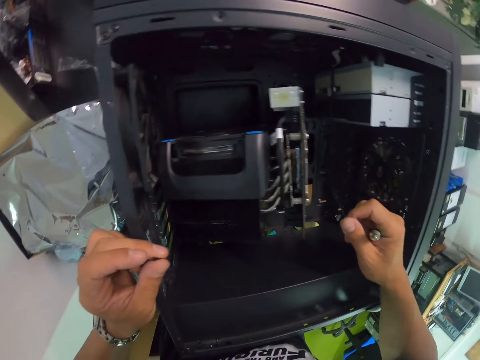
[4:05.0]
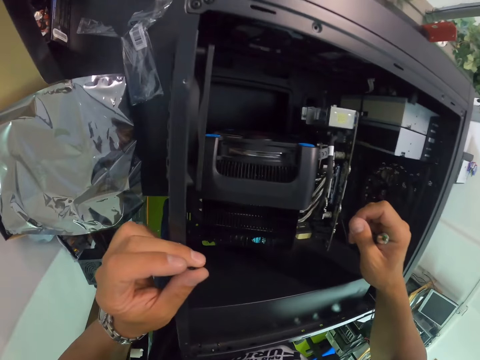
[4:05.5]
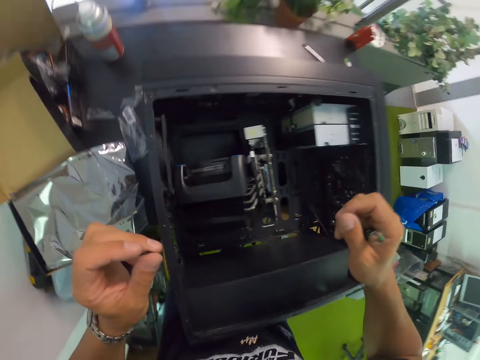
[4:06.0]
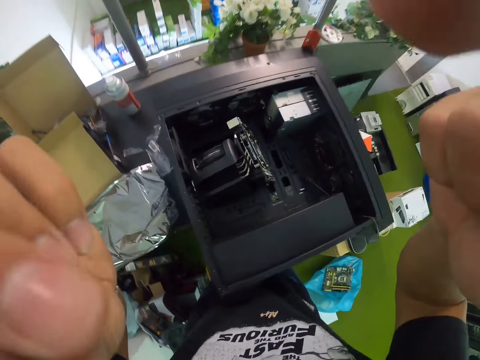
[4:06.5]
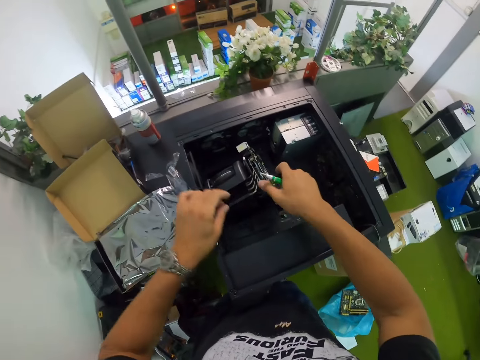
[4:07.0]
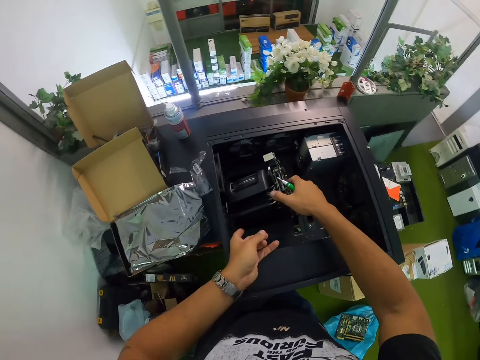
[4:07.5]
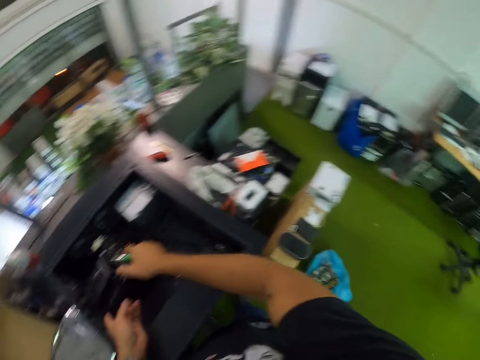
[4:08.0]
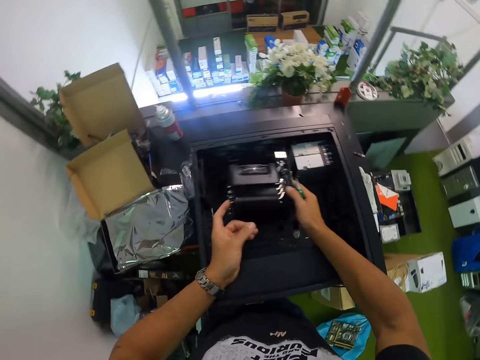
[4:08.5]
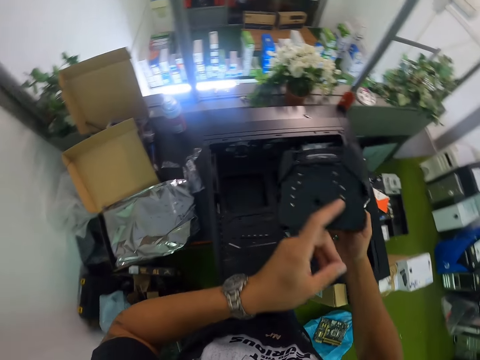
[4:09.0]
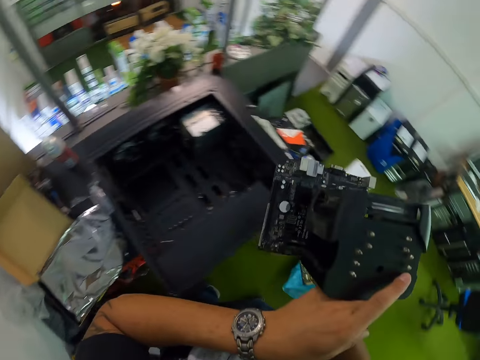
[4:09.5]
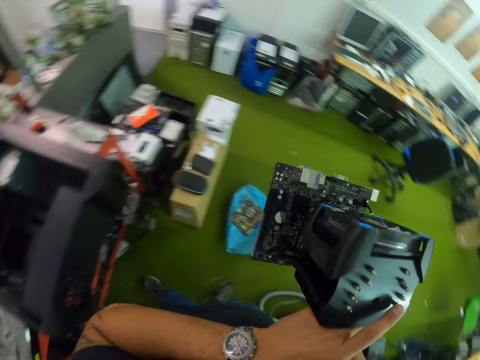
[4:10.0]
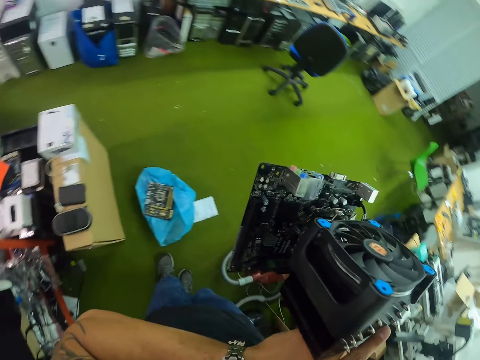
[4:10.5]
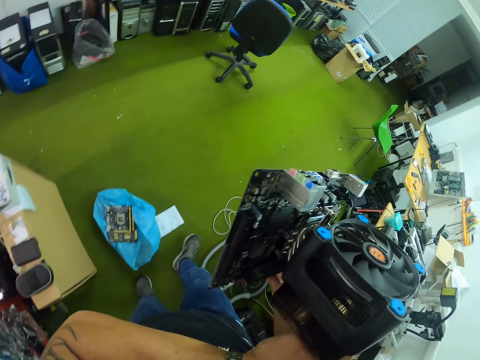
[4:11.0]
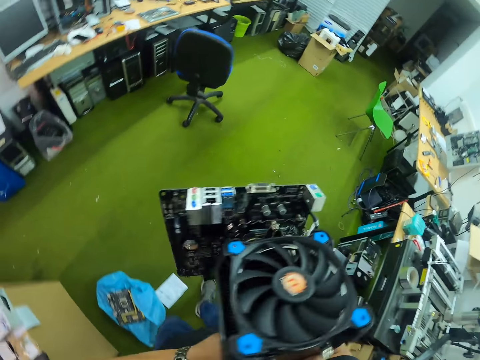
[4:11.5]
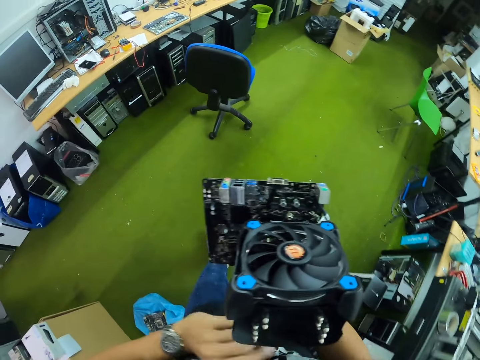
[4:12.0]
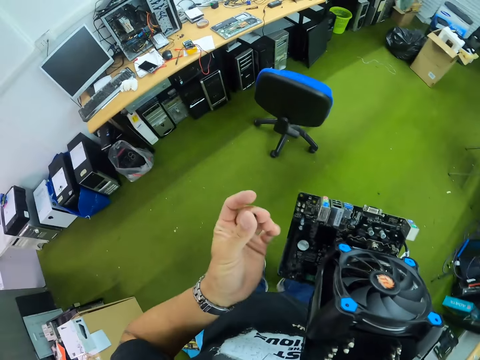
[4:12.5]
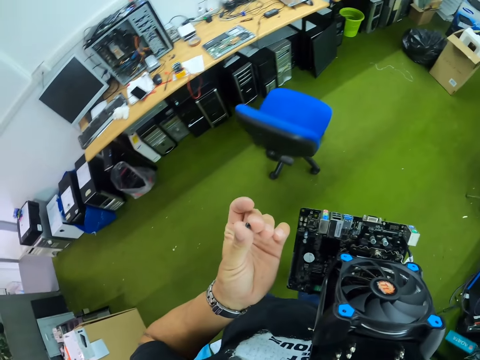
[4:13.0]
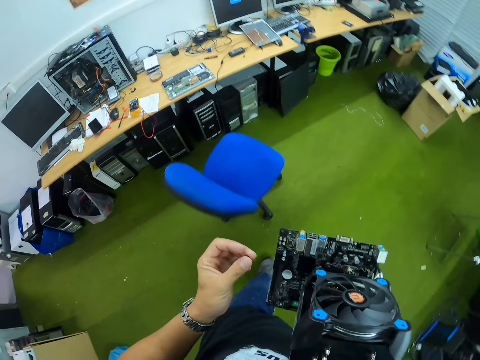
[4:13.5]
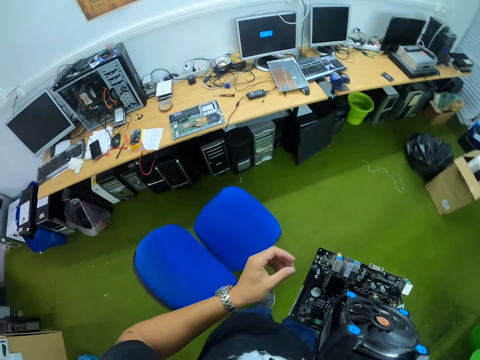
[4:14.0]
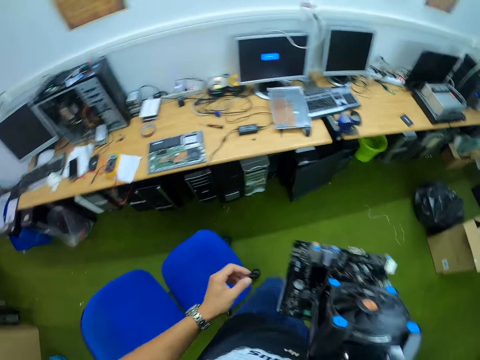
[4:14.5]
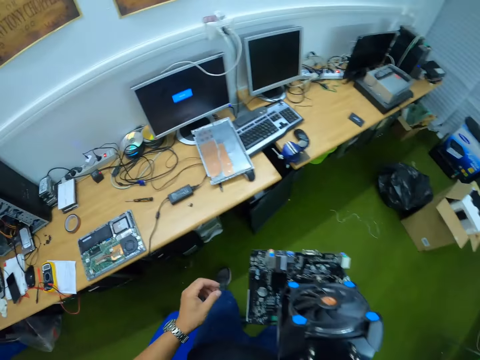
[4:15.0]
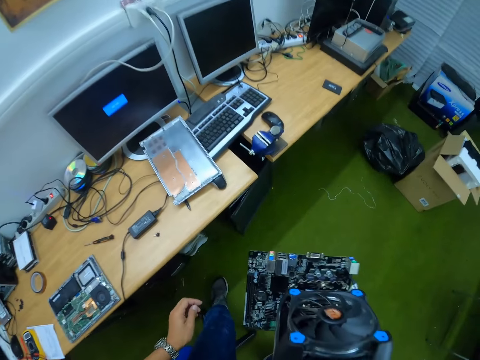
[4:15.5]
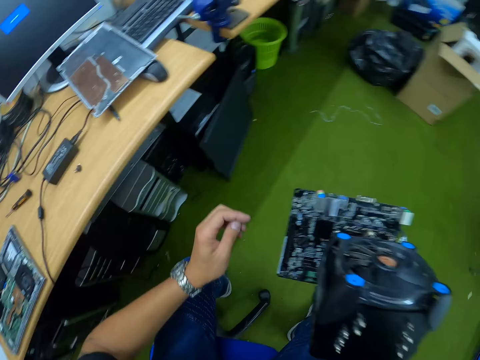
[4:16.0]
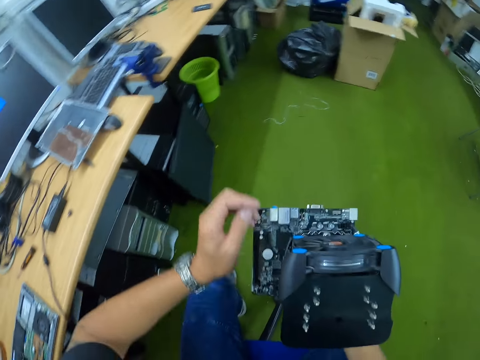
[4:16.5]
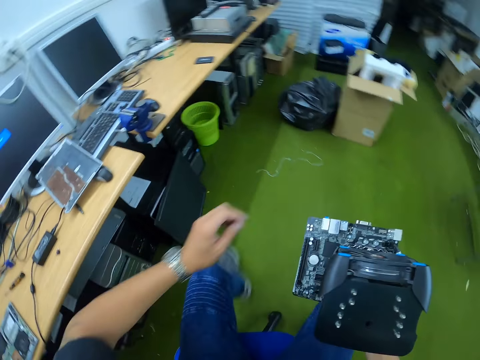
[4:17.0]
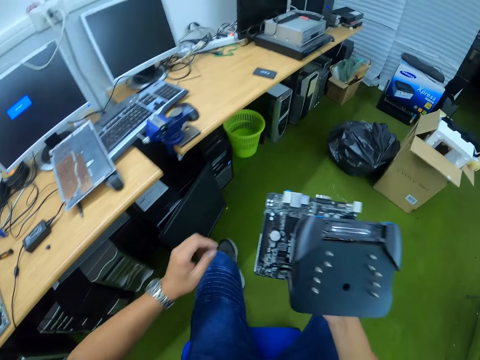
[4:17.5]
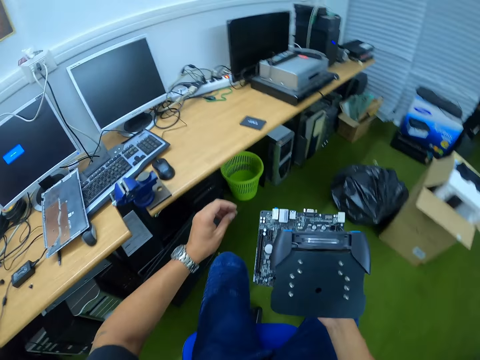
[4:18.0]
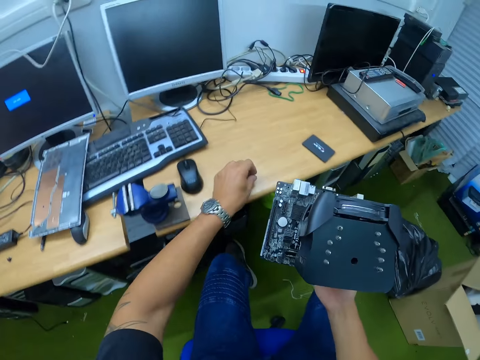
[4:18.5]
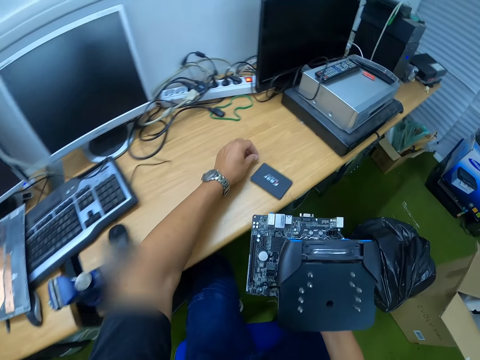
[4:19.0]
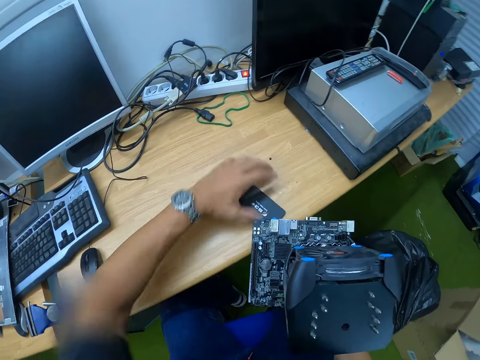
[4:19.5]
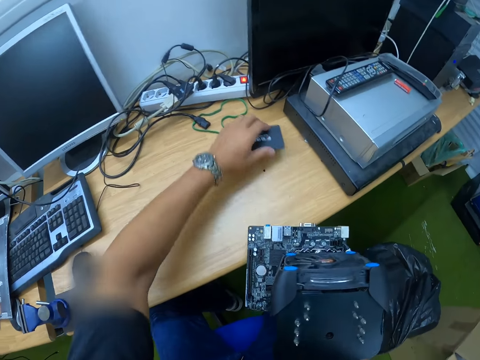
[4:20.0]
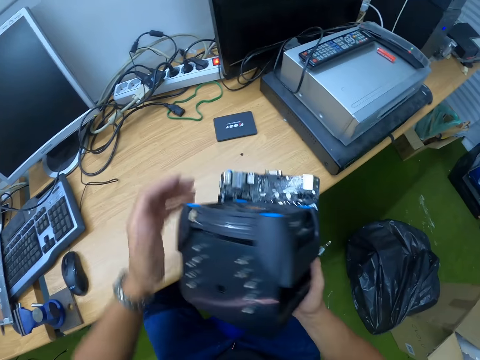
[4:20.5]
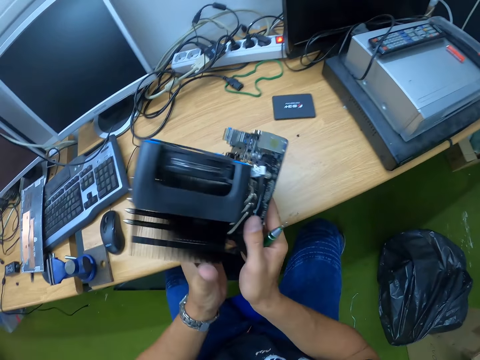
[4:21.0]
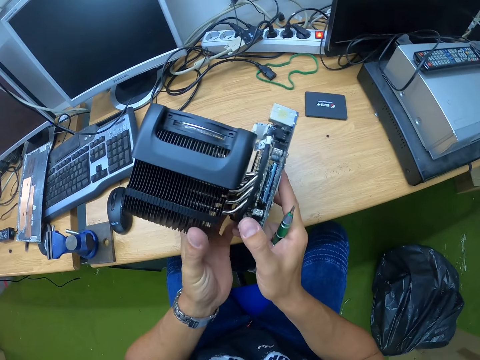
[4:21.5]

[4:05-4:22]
The camera wearer moves something with the left hand. He lifts both hands. He touches his face with both hands. He removes the cooling fan attached to the motherboard with both hands. He holds something with both hands. He picks something with both hands. He holds something with the left hand. He moves around the room. He drops the screw in his left hand on the table. He moves a card gently to a side on the table with his left hand. He places his left hand on the cooling fan attached to the motherboard. He places something on the table with both hands.

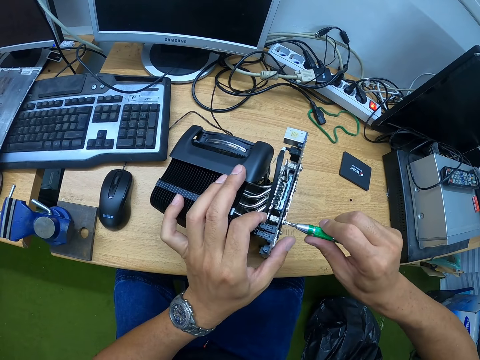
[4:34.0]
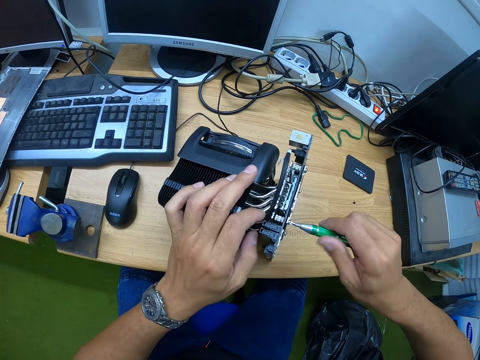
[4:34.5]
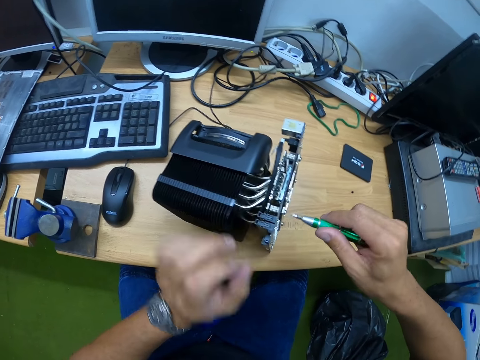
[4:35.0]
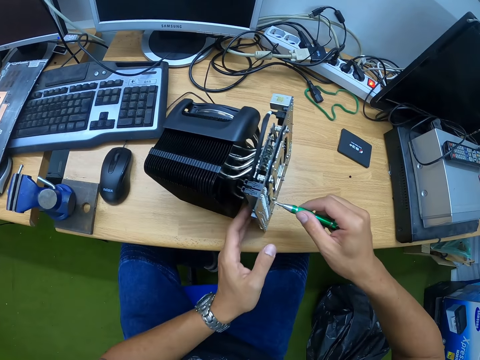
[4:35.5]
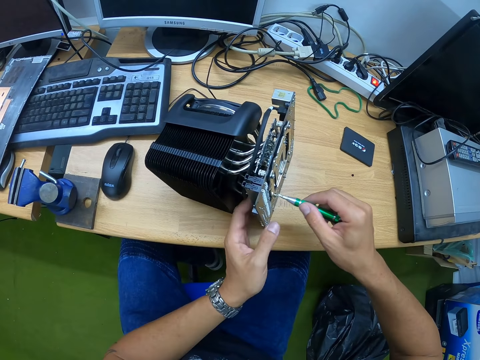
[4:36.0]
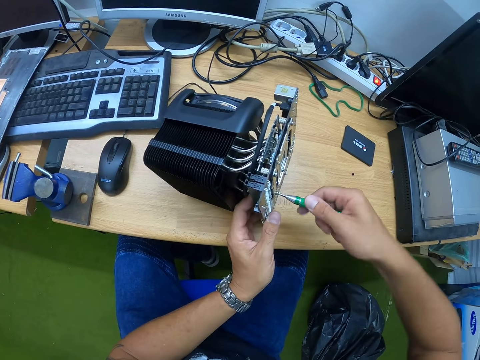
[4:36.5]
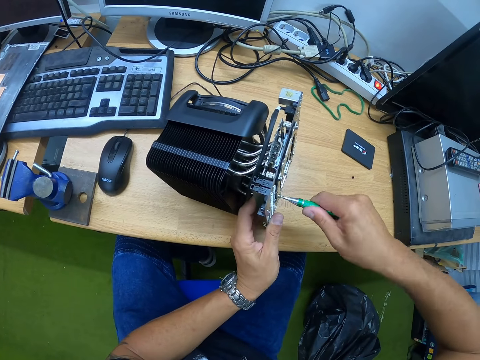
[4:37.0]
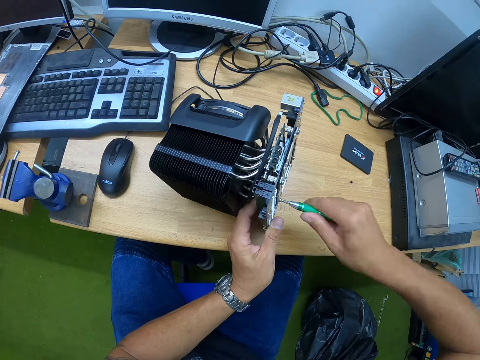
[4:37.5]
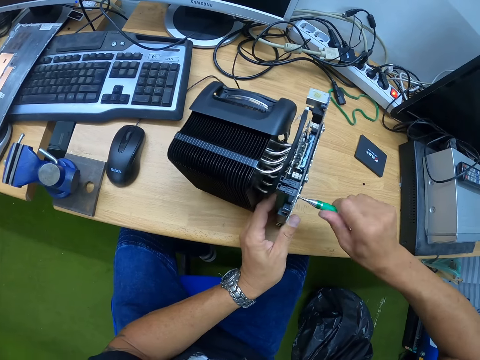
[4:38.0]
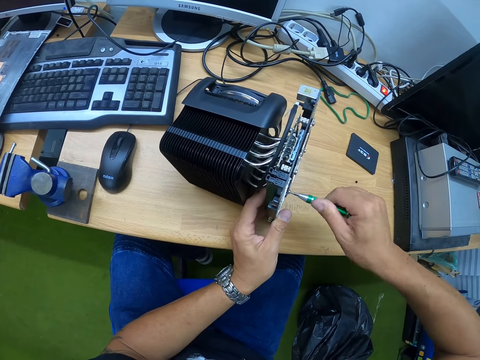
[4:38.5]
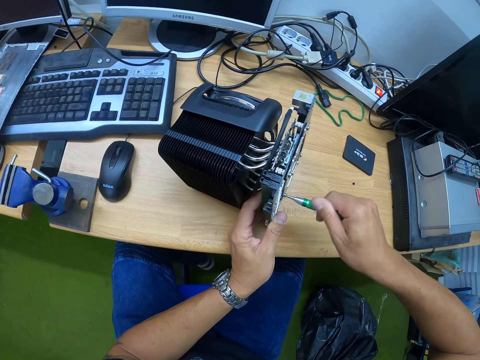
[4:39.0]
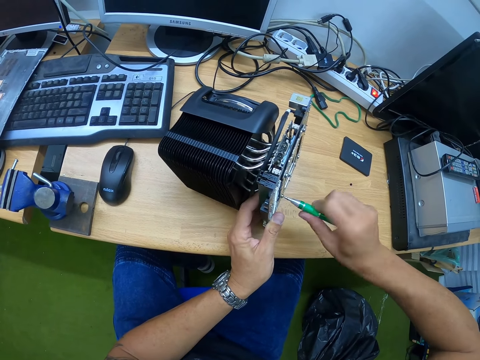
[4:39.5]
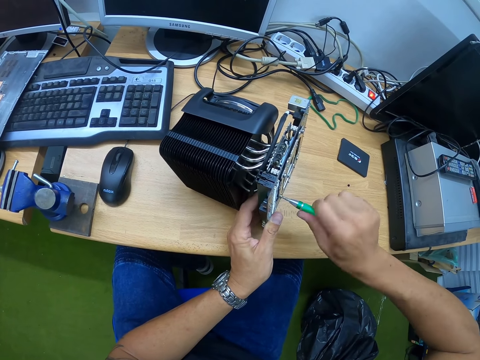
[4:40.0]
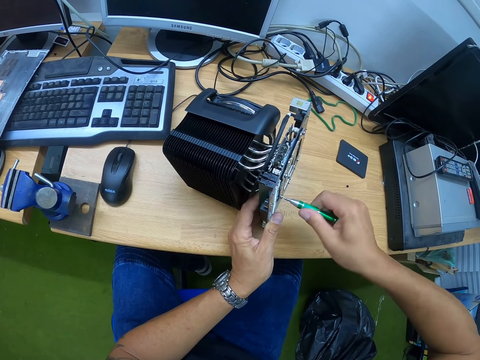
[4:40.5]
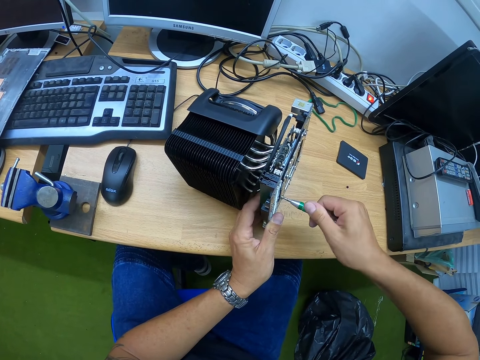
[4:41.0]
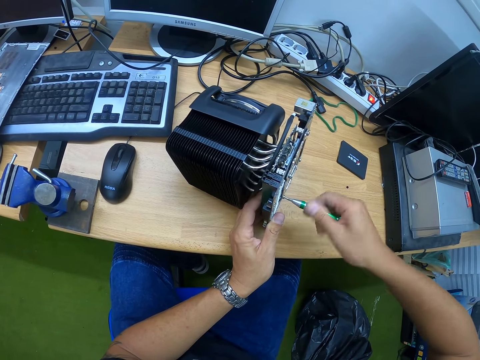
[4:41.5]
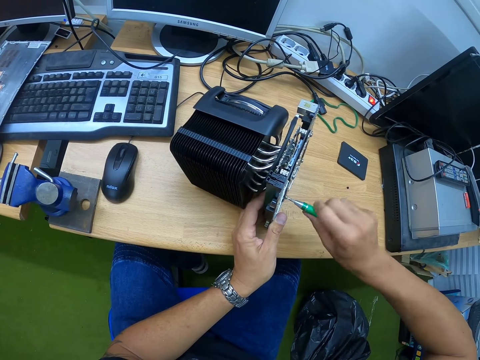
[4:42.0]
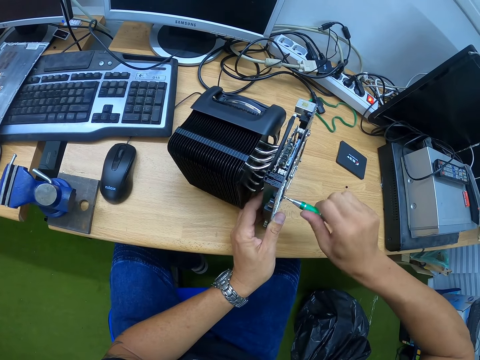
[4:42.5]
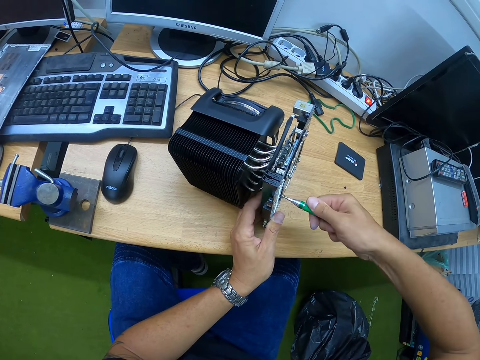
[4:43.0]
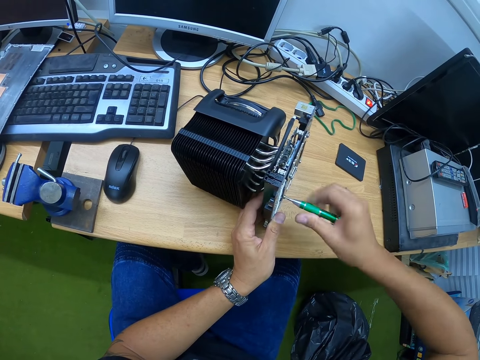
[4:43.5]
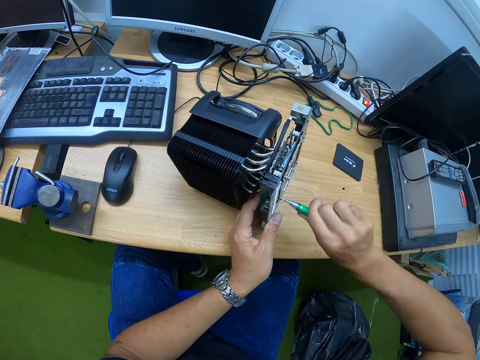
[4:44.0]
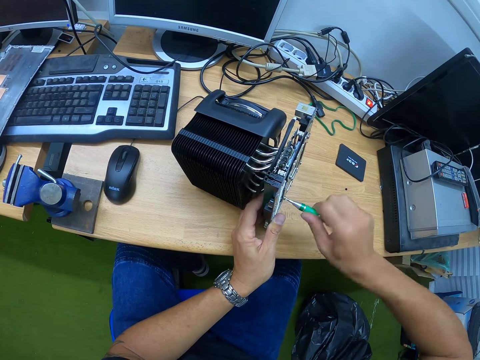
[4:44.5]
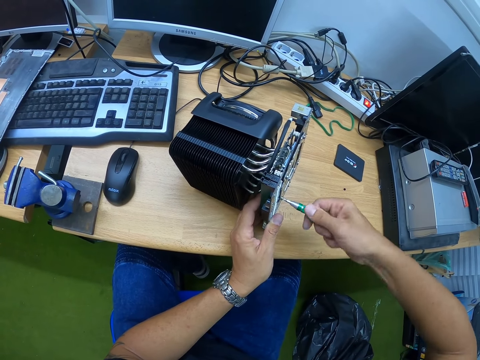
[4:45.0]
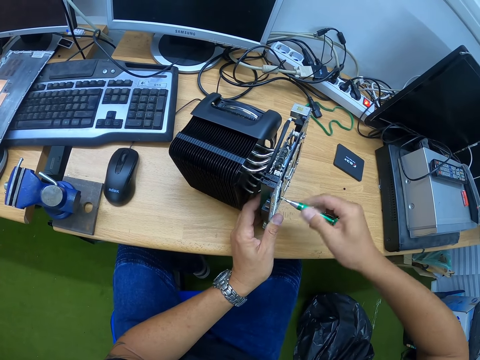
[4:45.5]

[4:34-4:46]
The camera wearer touches something with the left hand. They screw with a screwdriver.
